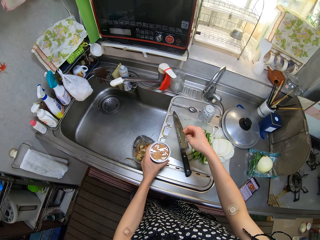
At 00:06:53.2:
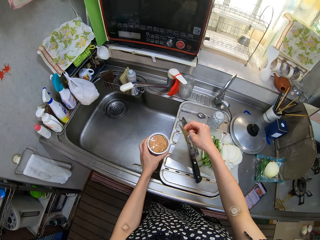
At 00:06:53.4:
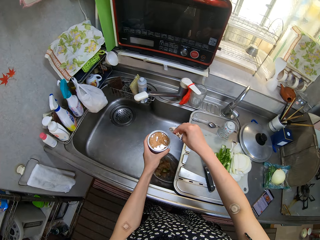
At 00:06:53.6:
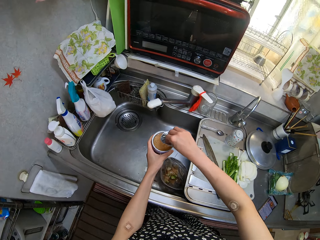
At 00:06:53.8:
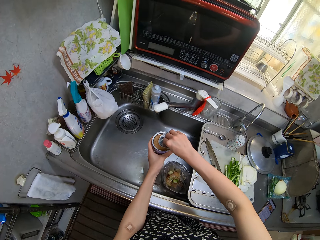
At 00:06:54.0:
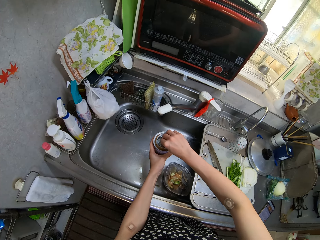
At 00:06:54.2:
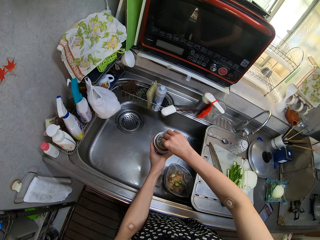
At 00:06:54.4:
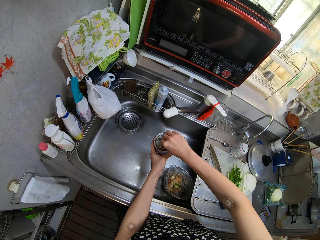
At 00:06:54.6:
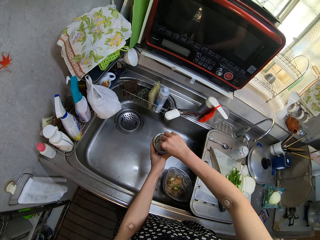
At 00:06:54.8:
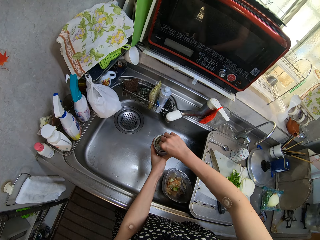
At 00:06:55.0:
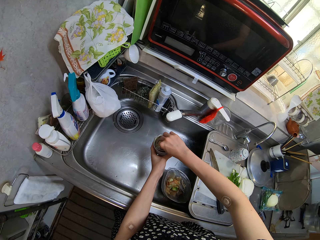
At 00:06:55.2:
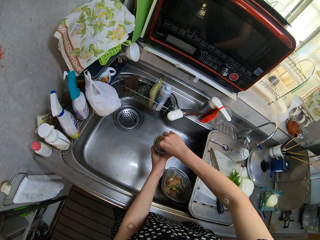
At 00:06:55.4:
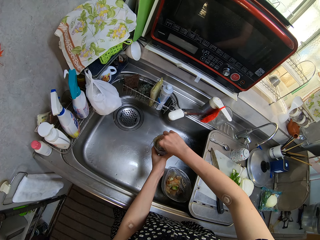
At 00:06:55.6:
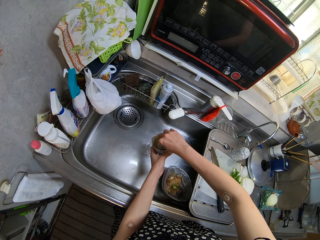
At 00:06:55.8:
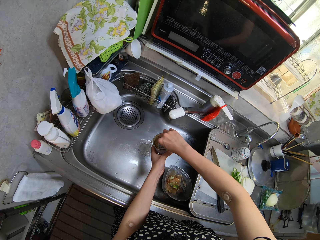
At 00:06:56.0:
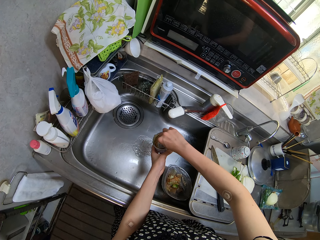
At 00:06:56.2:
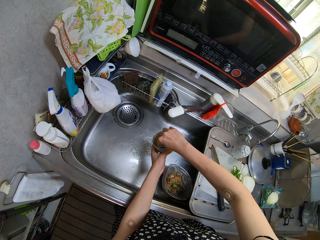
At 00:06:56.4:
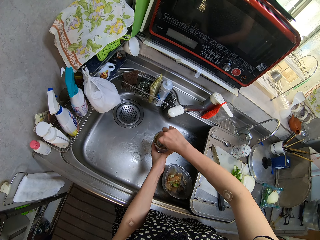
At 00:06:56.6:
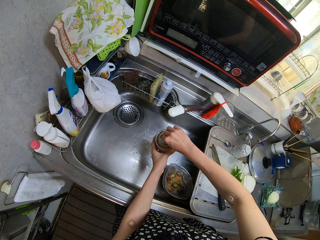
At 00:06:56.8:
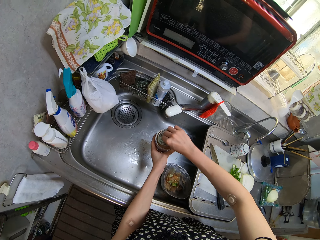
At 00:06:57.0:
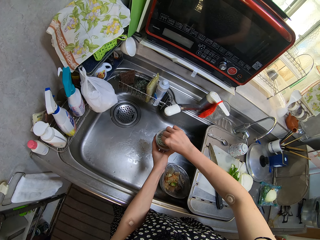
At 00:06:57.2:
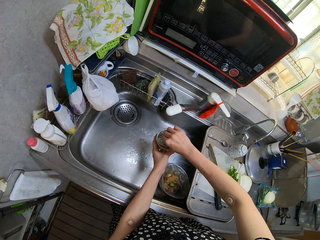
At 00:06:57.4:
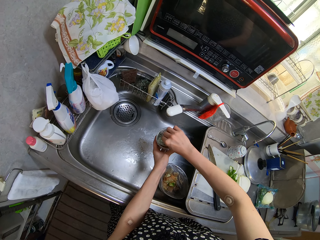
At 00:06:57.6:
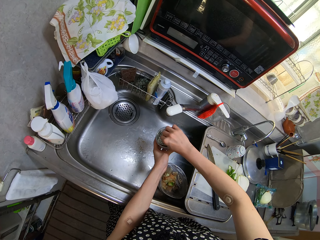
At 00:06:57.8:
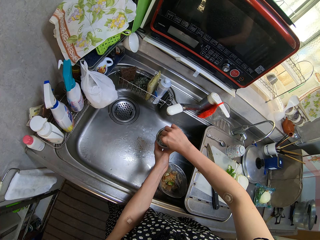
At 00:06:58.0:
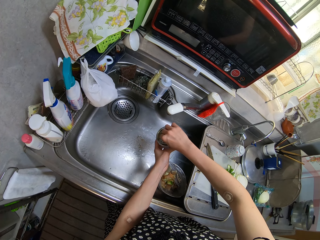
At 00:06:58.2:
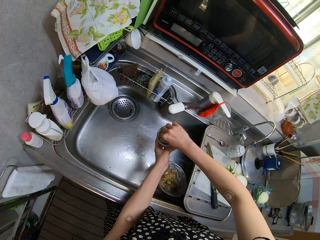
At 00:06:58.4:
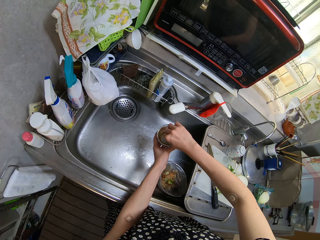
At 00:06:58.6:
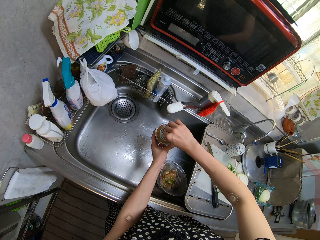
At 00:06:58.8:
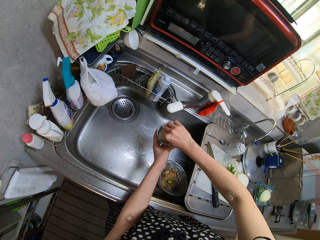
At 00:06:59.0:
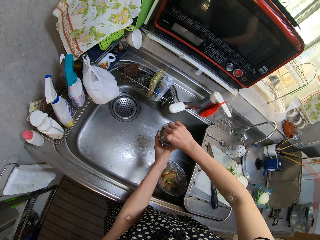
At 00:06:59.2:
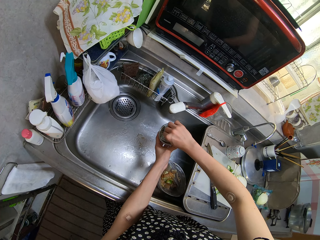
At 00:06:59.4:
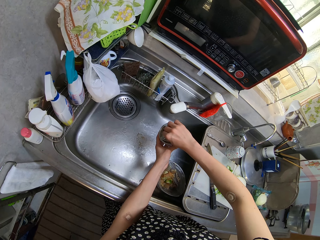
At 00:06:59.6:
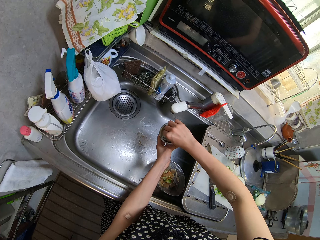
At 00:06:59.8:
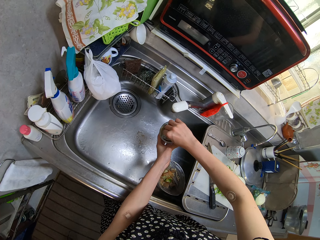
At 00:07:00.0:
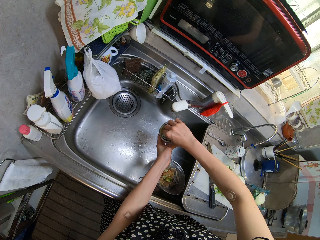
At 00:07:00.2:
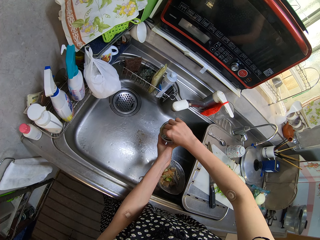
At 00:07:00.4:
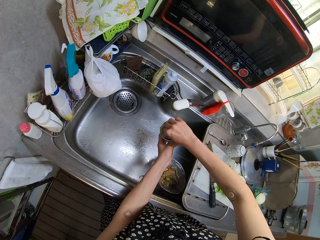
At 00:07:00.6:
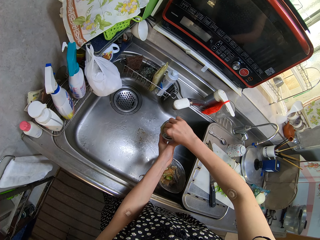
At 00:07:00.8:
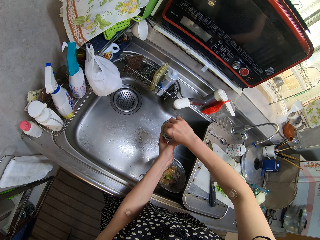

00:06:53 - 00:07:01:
The camera wearer picks the can of tuna from the counter with her left hand. She pours the preservatives from the can of tuna in a sink. She dips the can seal in the can of tuna.

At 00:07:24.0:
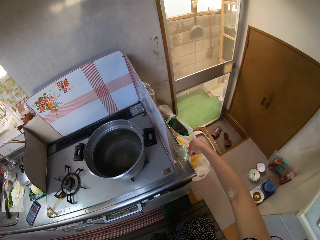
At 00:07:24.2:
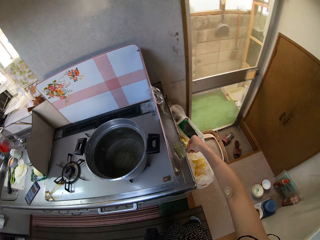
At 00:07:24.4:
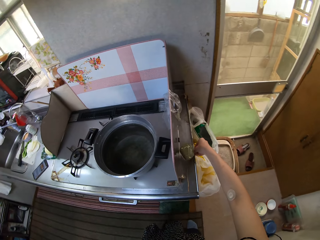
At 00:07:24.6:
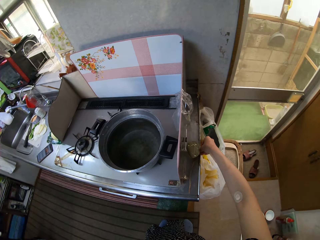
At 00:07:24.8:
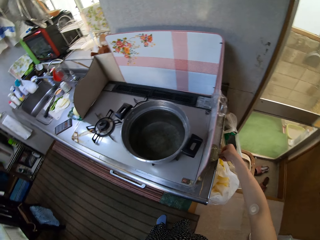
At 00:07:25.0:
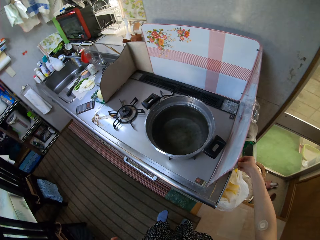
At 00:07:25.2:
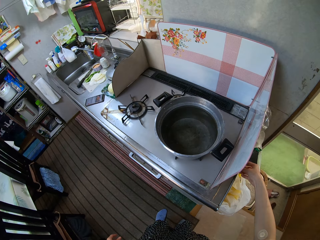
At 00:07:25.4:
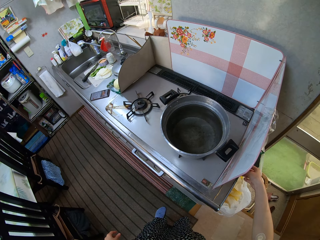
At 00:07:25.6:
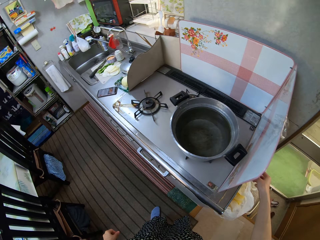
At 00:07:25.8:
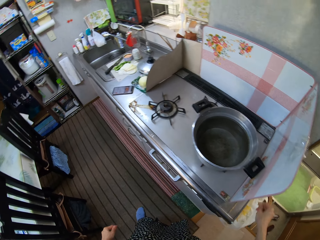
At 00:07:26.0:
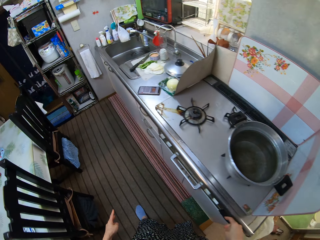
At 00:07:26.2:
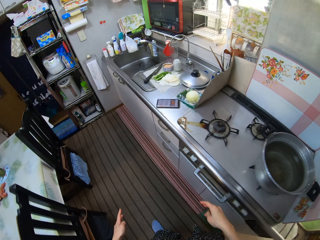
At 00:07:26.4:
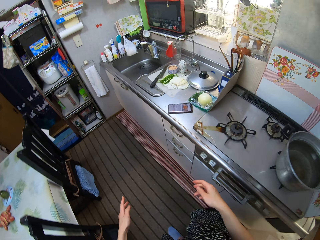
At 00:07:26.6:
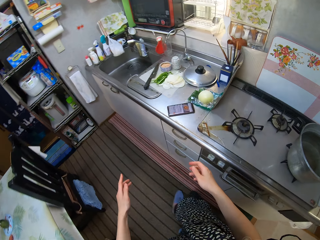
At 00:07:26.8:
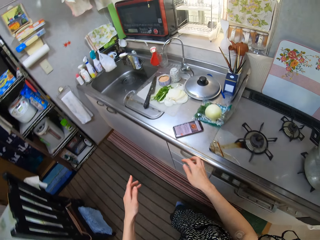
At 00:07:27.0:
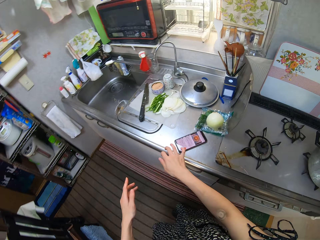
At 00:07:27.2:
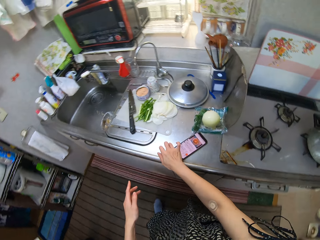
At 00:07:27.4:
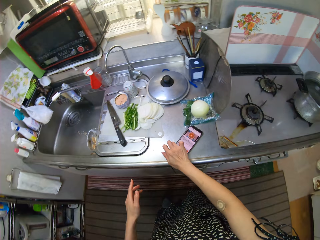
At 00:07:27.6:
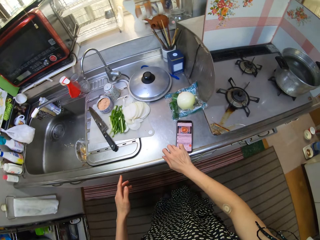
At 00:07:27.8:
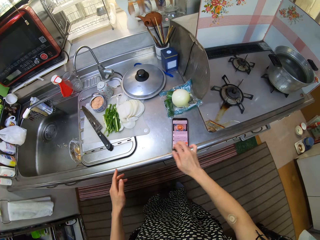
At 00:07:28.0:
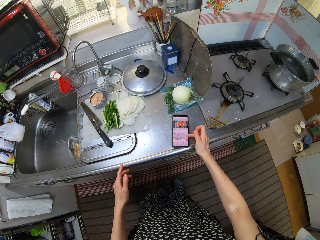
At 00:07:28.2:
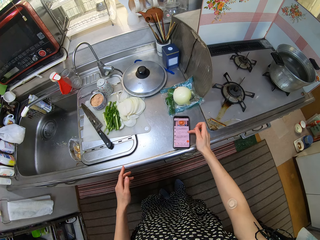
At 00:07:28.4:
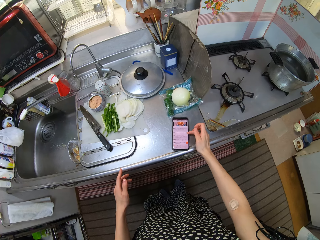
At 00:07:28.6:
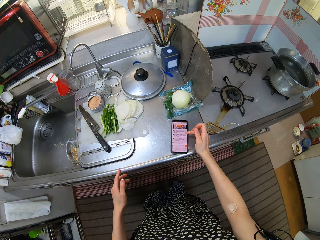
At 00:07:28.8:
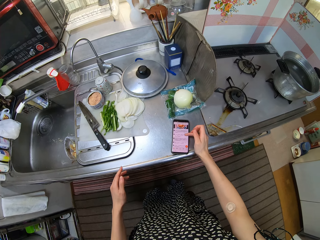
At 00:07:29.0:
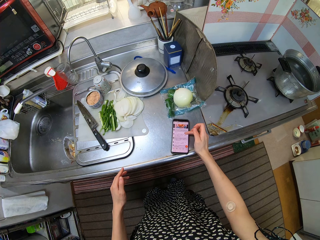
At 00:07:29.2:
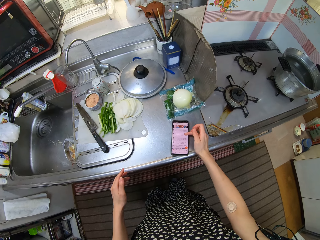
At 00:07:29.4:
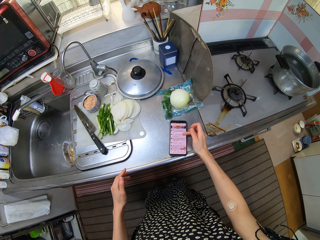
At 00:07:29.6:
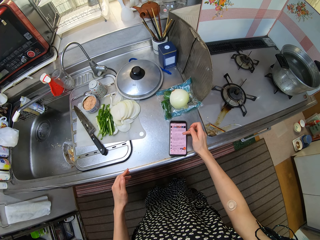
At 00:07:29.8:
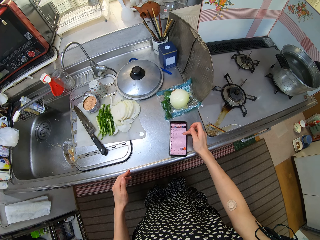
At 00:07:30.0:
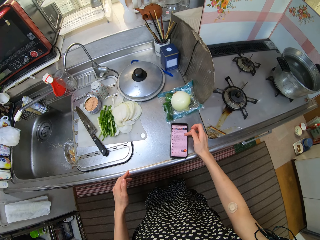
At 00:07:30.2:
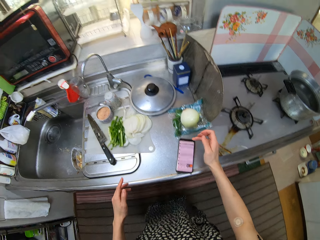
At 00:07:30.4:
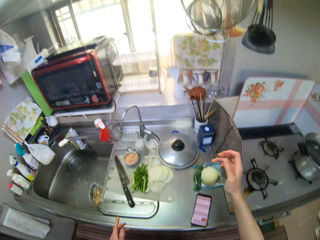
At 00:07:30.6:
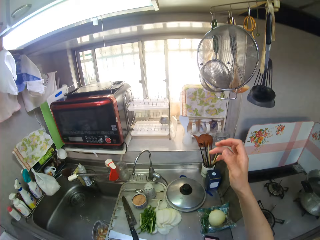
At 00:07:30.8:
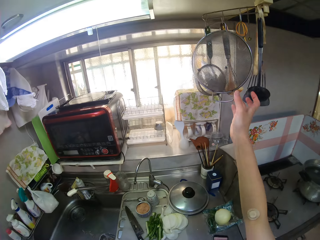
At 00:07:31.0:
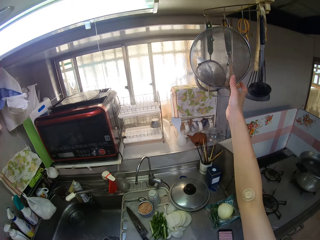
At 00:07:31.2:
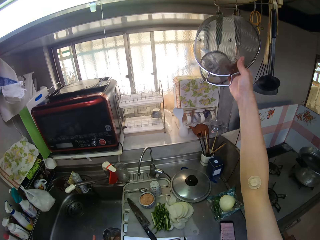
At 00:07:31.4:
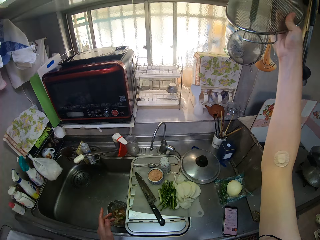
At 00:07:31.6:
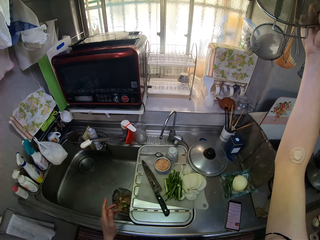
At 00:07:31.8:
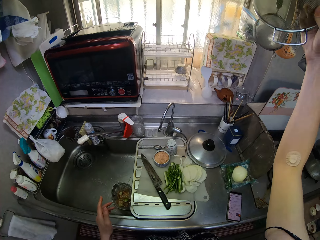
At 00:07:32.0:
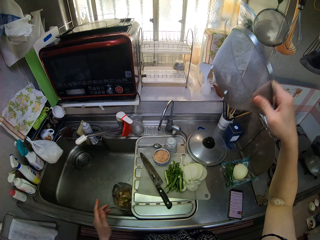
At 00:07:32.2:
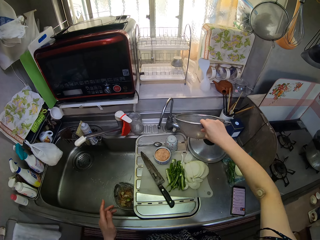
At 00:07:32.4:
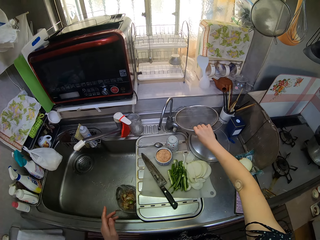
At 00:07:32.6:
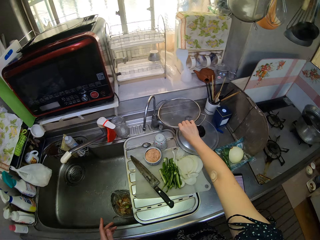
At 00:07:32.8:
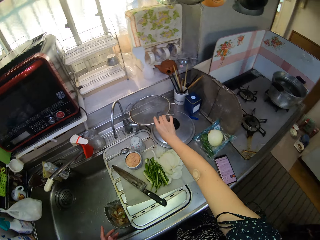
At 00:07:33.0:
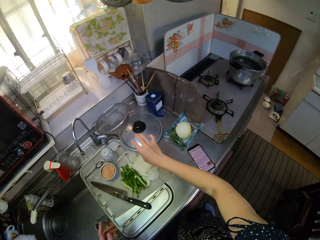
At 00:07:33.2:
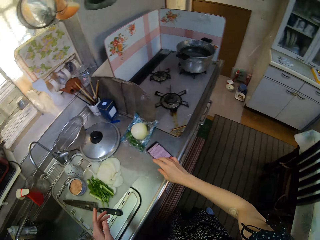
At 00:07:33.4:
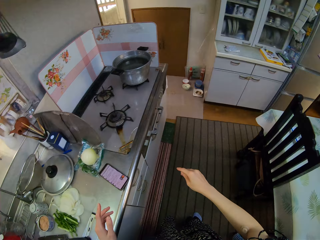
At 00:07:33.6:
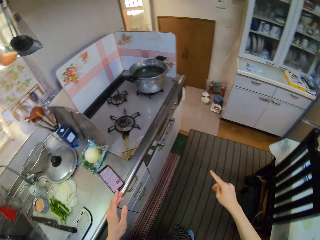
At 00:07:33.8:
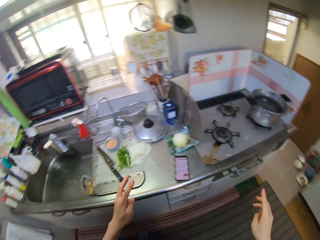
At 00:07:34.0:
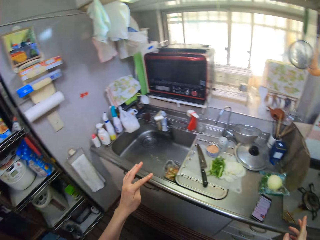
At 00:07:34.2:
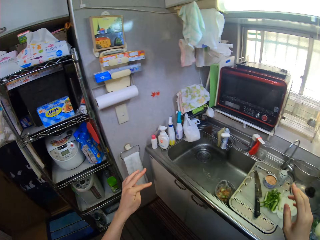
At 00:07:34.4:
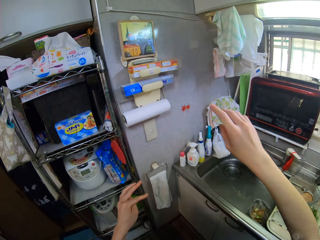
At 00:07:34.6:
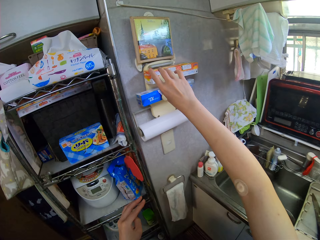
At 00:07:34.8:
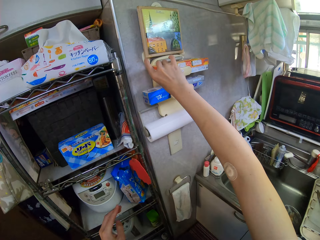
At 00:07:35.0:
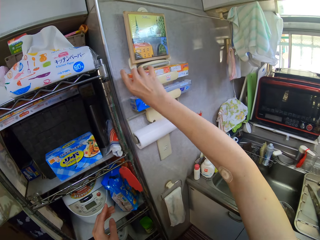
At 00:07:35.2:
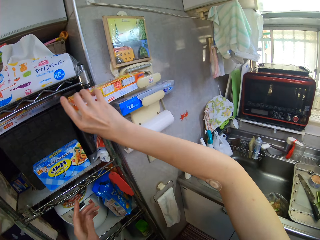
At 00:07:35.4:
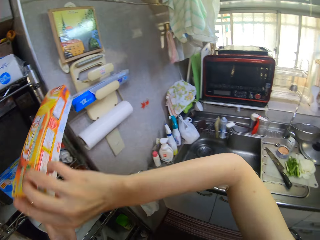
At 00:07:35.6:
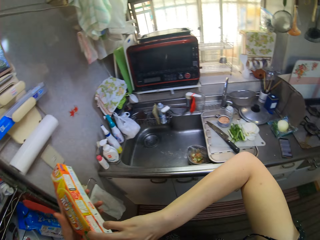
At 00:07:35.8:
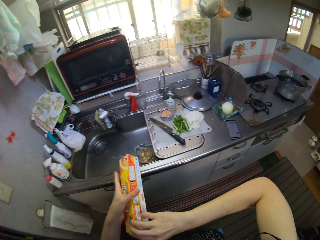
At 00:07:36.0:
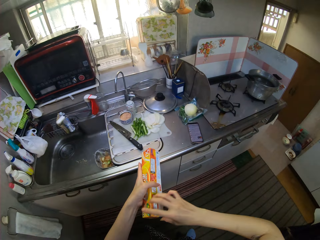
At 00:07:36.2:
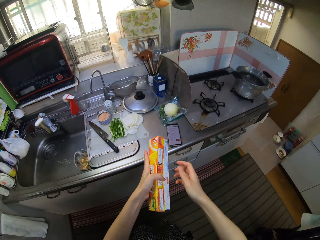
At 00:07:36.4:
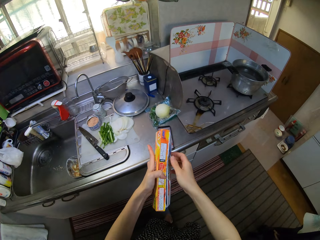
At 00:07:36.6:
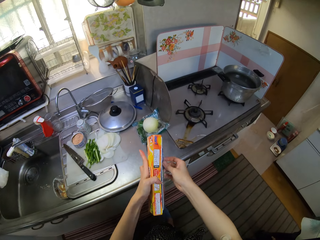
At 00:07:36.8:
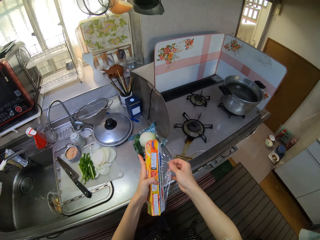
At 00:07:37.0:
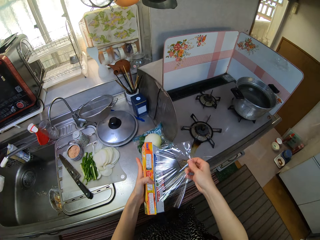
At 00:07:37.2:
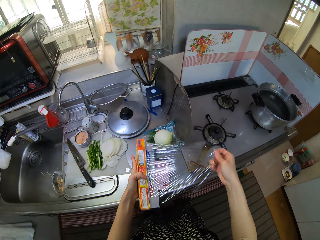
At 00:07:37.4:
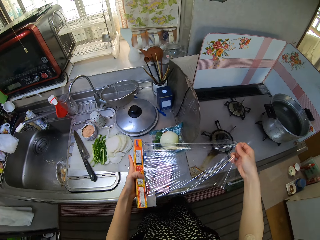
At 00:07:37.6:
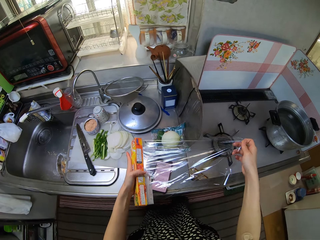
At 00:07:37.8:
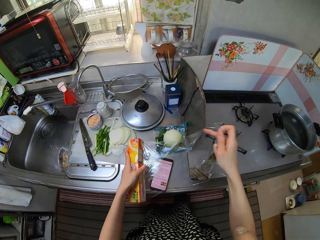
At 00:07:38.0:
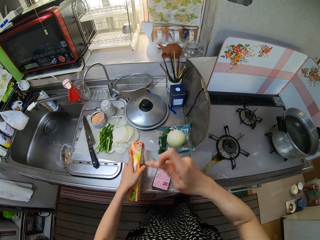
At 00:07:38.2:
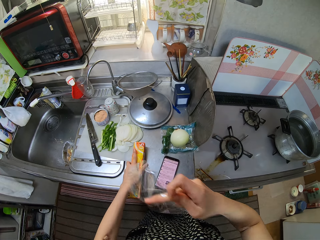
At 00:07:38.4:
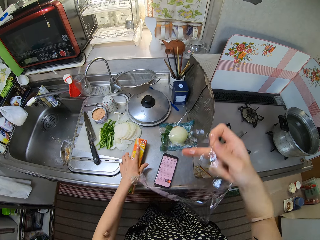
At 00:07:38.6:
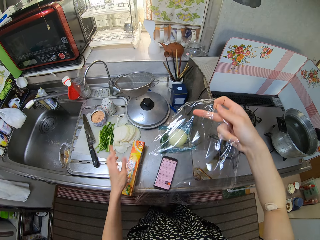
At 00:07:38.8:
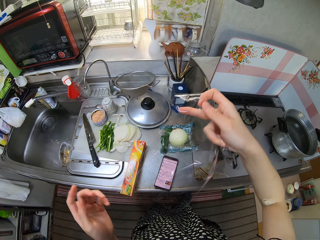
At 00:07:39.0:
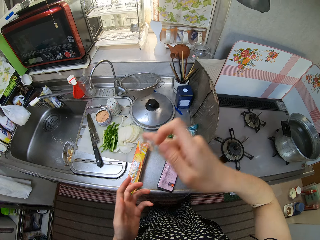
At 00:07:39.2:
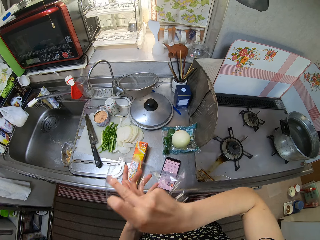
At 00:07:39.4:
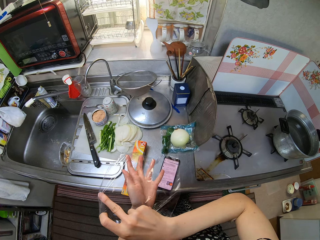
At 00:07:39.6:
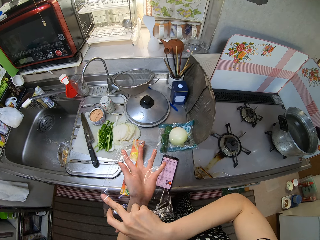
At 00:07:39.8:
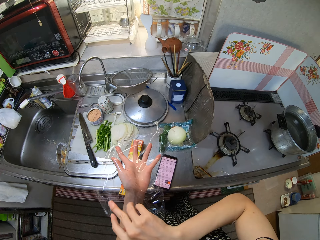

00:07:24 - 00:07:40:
The camera wearer drops the cover of the can of tuna on the edge of the counter. She walks to the kitchen top. She moves the phone on the counter with her right hand and operates the phone with her right hand. She picks a sieve from a rack with her right hand. She drops the sieve on the counter. She moves a bit. She picks a pack of plastic wrap from a shelf with her right hand. She passes the pack of plastic wrap to her left hand. She walks to the kitchen top. She opens the pack of plastic wrap. She pulls out some plastic wrap from the pack with her right hand. She cuts the plastic wrap from the pack. She drops the pack of plastic wrap on the counter. She passes the plastic wrap to her left hand.
